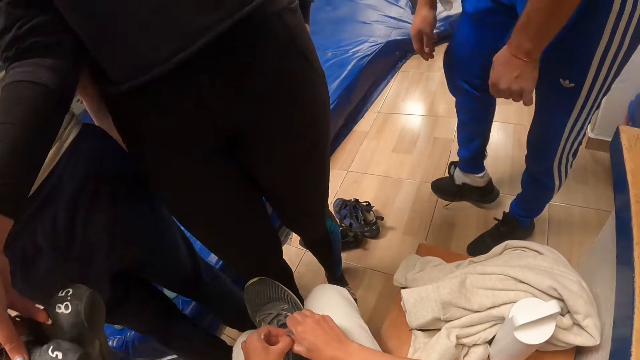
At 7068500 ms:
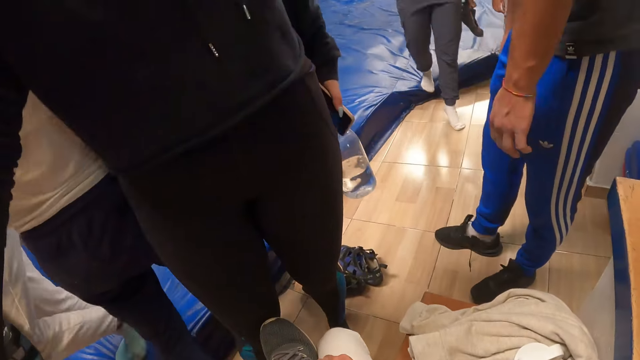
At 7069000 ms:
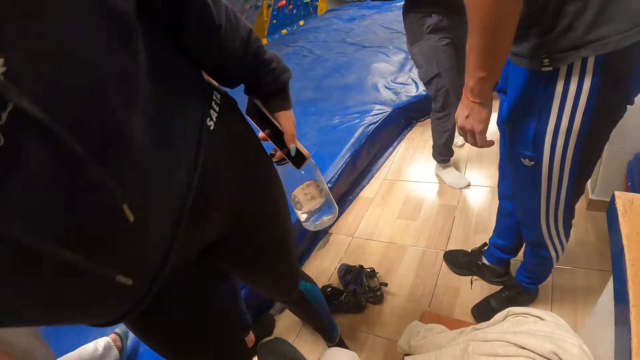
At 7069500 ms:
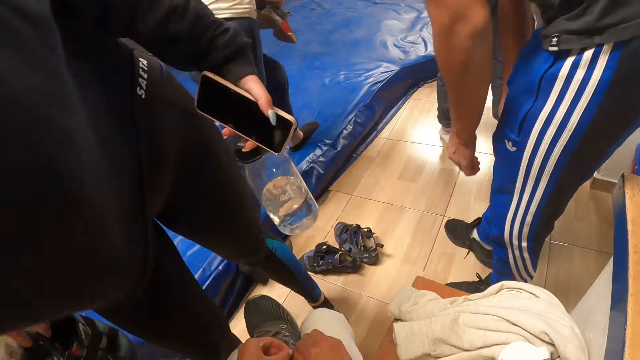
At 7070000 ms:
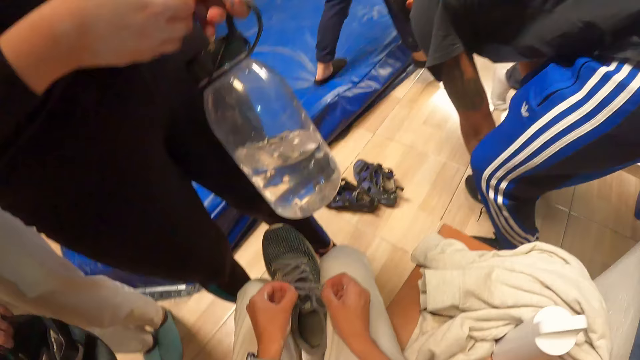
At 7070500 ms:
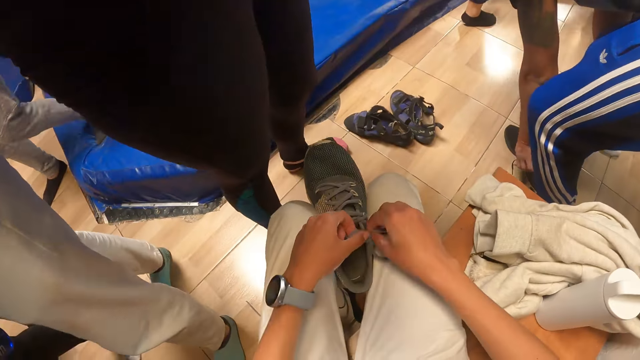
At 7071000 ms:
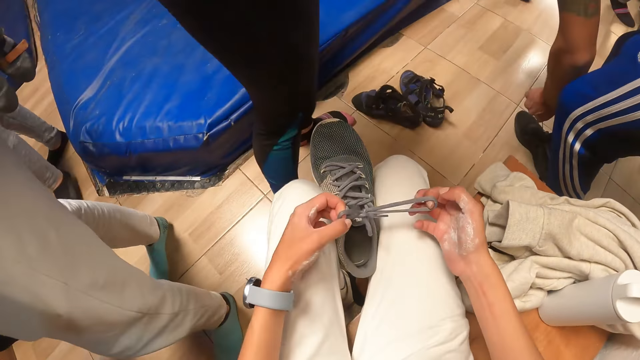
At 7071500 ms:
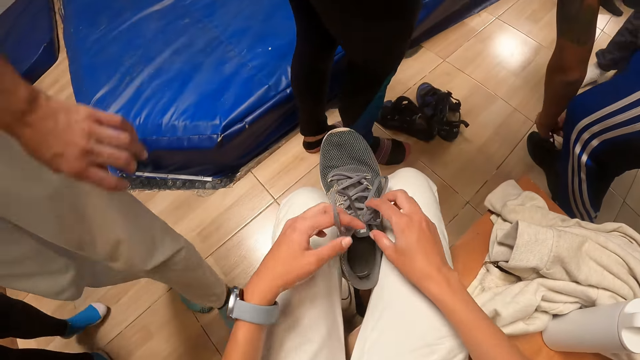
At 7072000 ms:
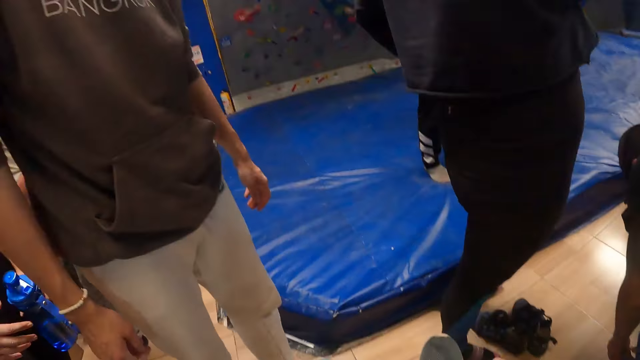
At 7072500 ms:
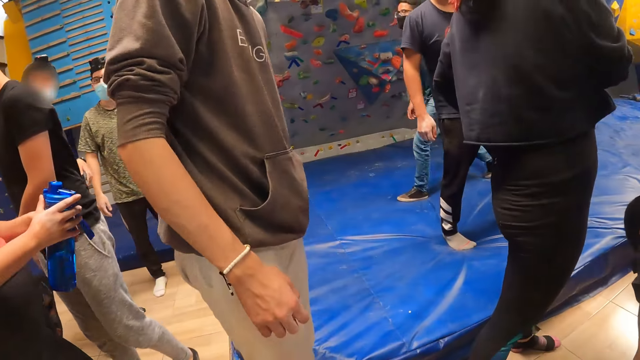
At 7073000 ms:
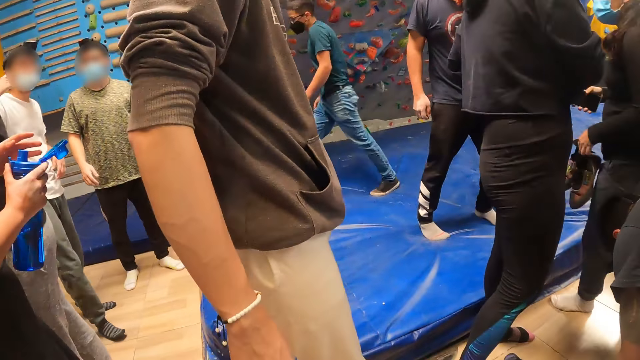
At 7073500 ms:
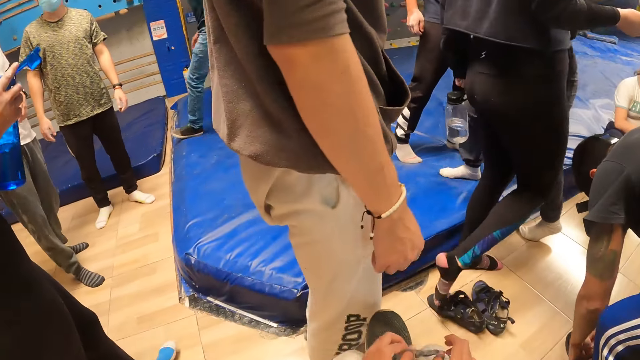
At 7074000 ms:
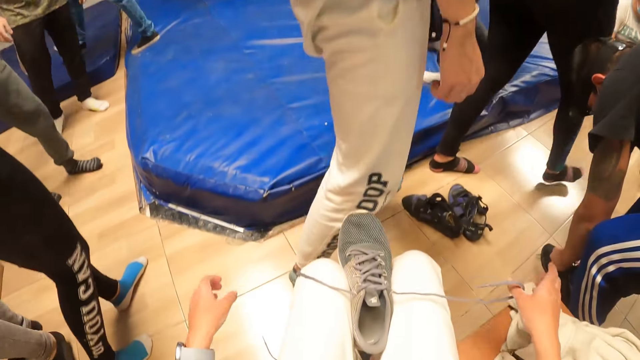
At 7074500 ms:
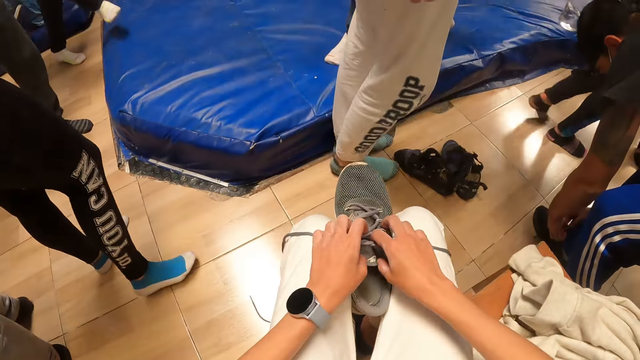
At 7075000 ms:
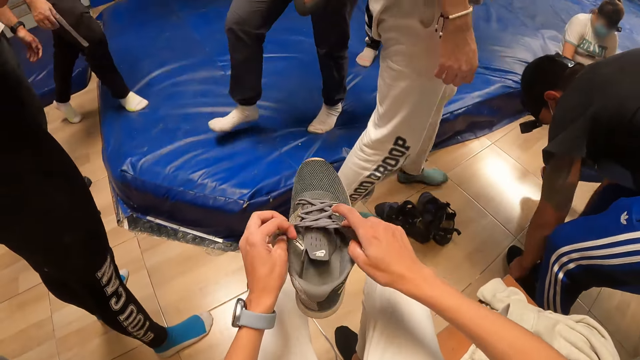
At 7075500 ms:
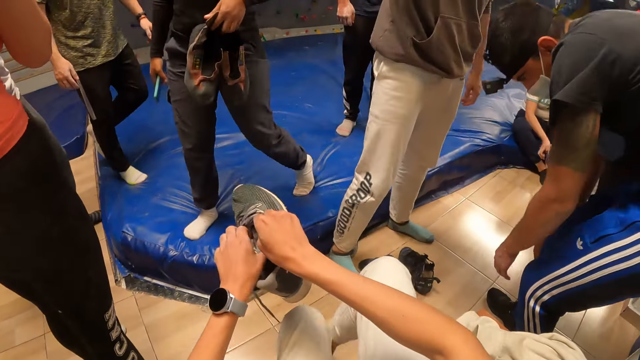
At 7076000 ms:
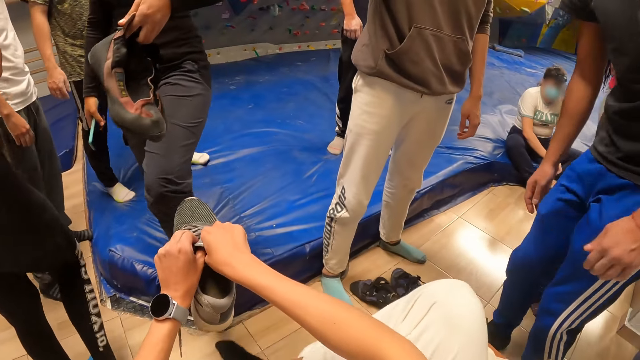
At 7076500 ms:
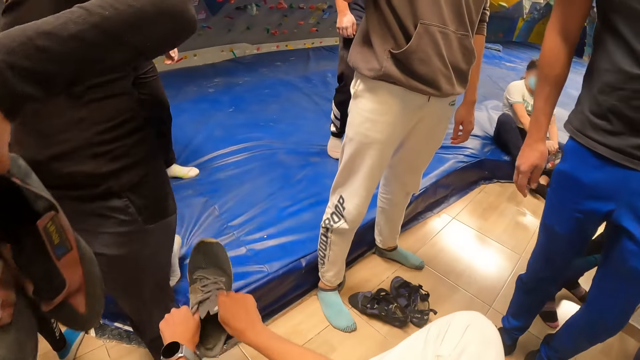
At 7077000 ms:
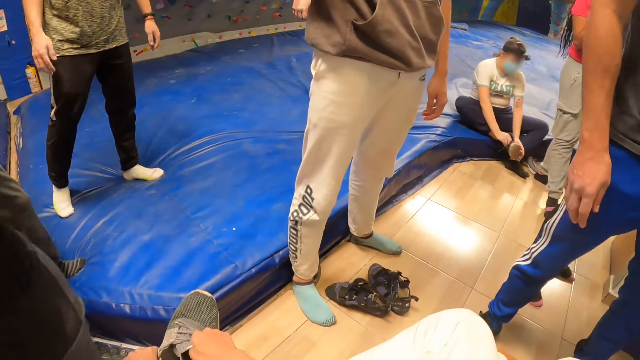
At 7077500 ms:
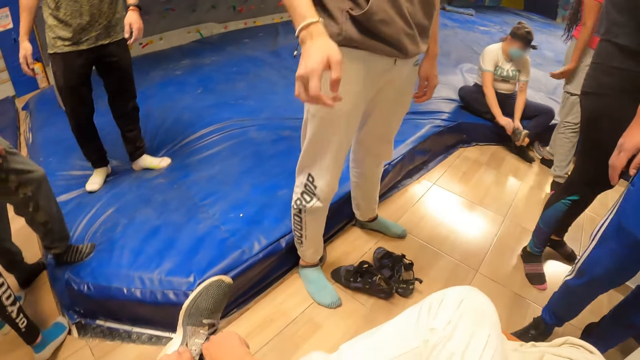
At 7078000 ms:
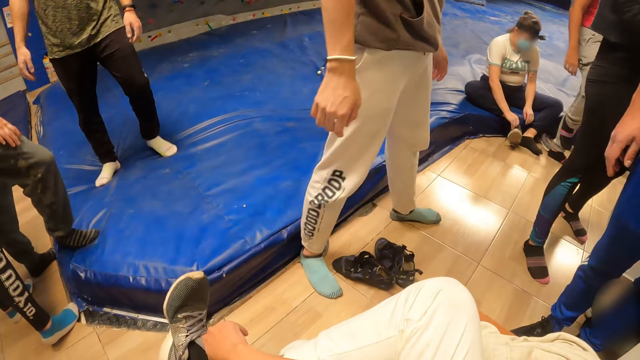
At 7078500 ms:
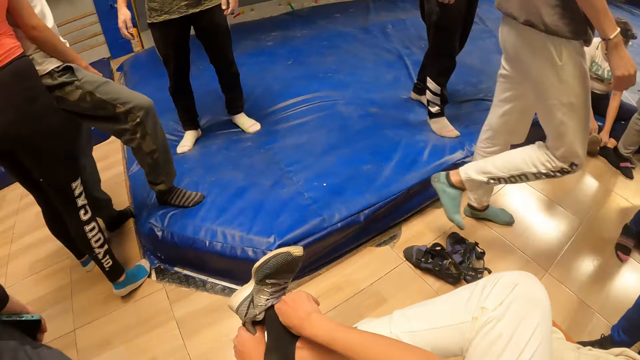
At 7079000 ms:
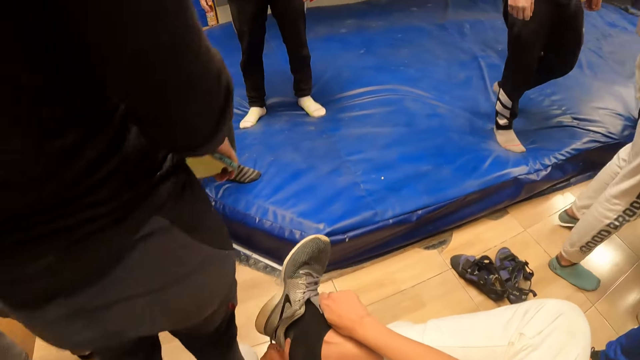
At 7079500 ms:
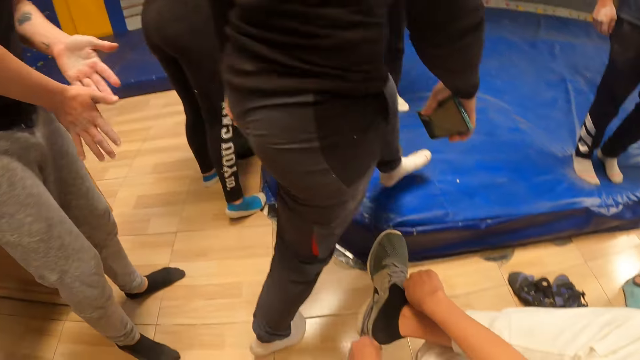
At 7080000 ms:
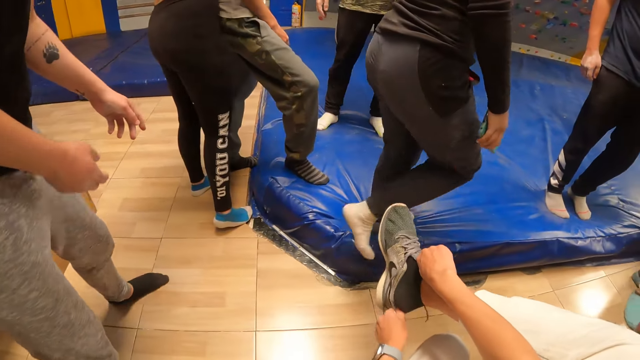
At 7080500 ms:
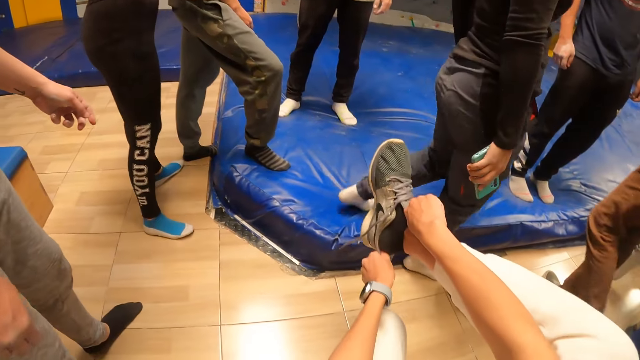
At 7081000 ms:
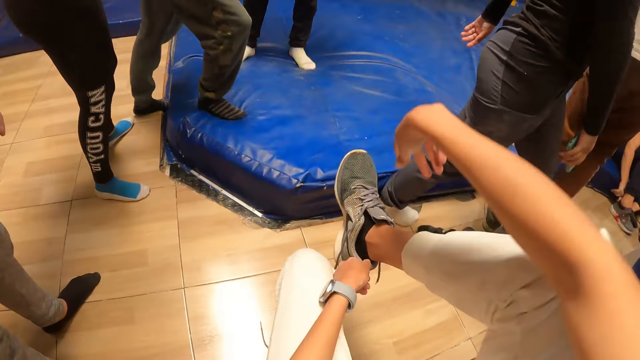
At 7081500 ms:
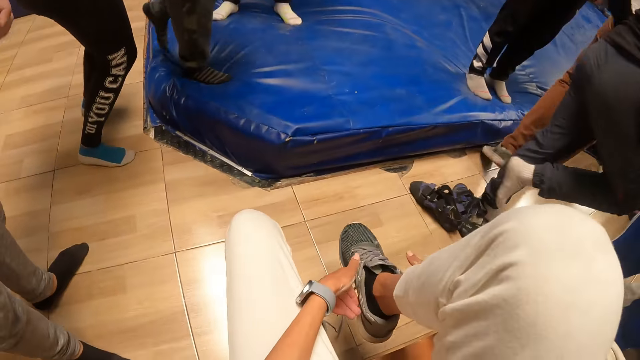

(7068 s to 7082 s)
The man ties the black shoe lace on his right leg with both hands. The camera wearer wears the grey shoe in both hands on his right leg.

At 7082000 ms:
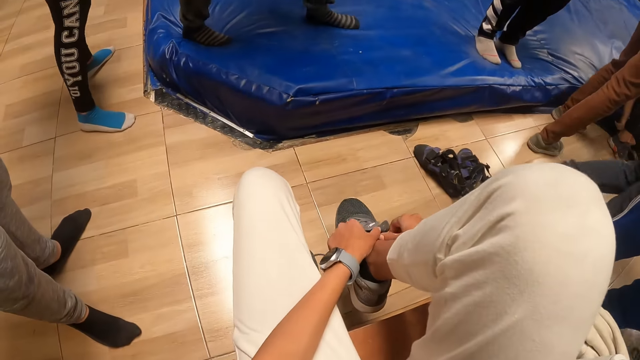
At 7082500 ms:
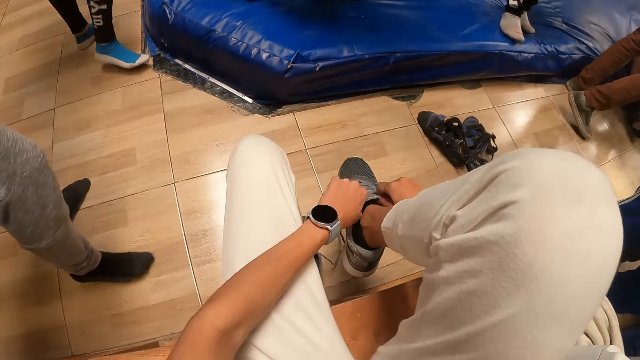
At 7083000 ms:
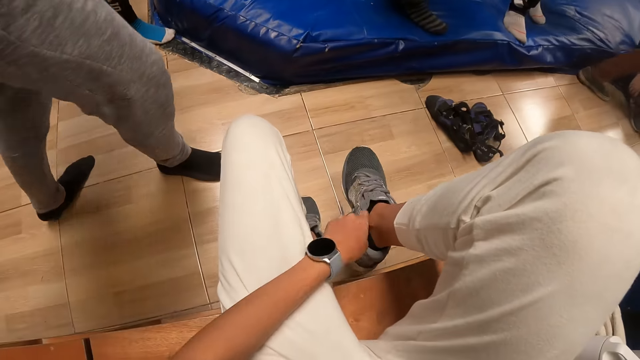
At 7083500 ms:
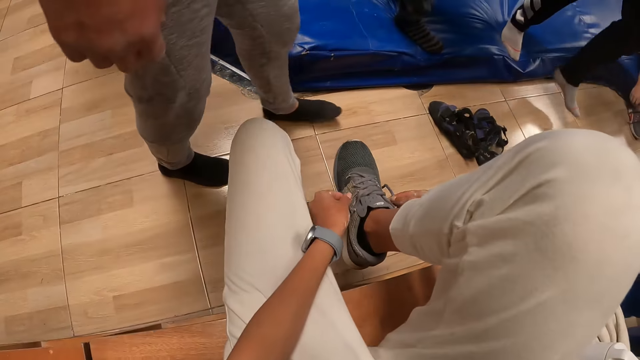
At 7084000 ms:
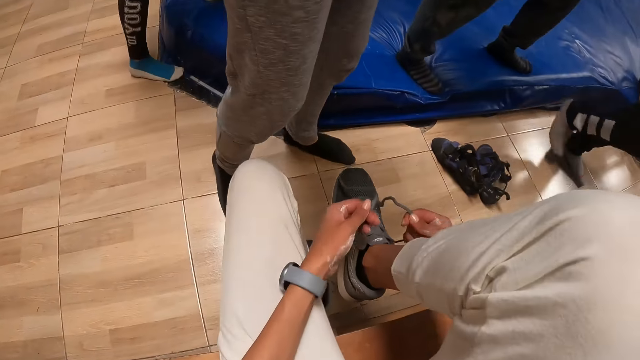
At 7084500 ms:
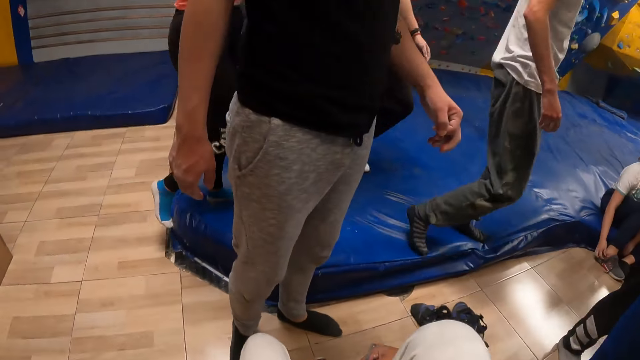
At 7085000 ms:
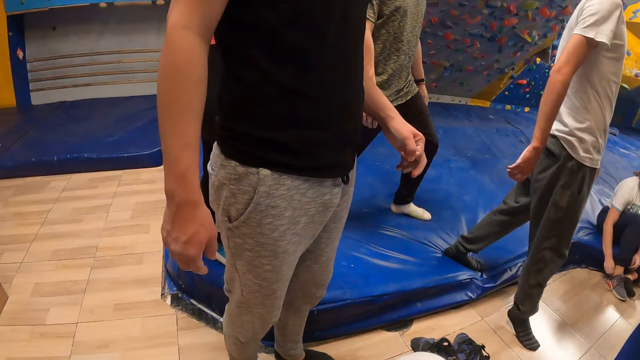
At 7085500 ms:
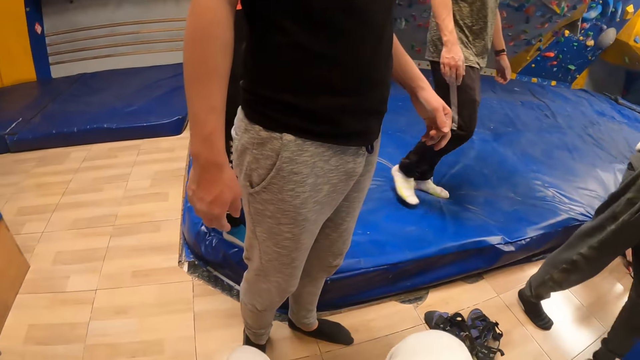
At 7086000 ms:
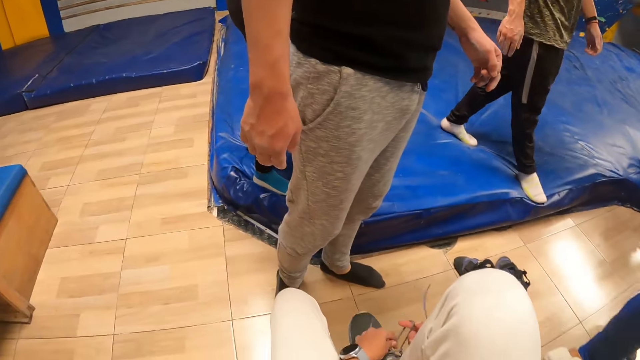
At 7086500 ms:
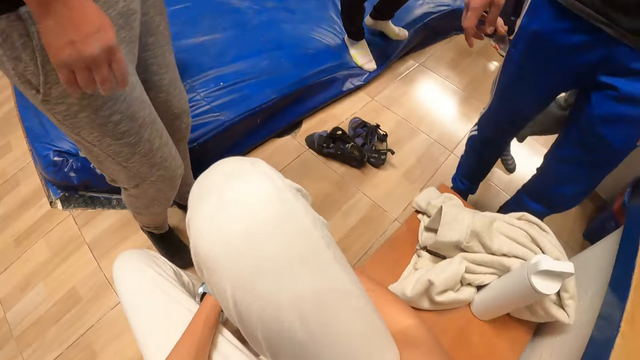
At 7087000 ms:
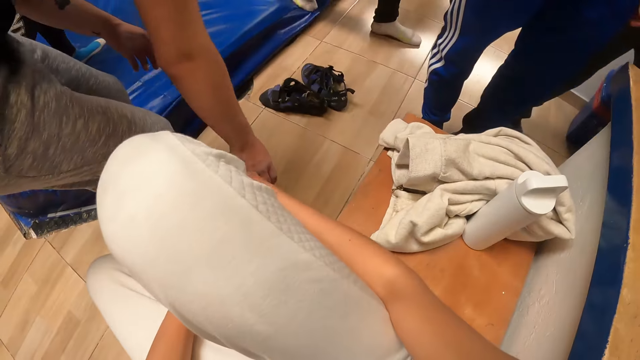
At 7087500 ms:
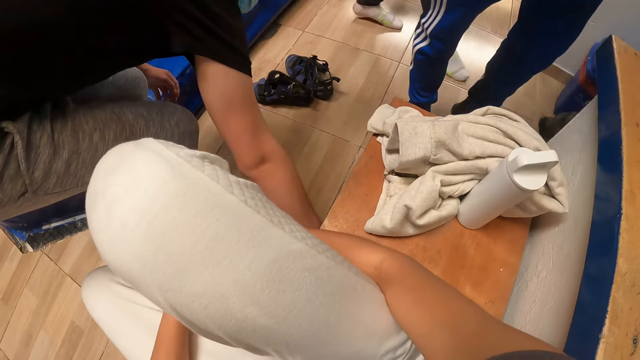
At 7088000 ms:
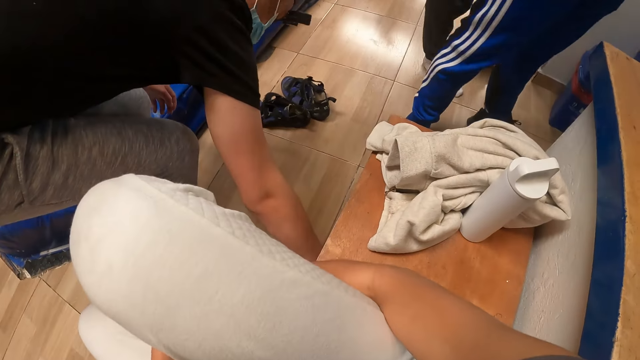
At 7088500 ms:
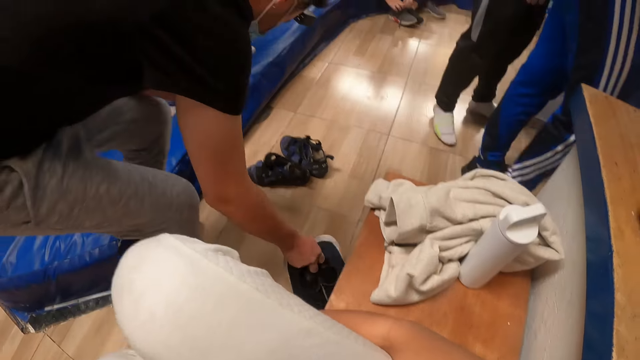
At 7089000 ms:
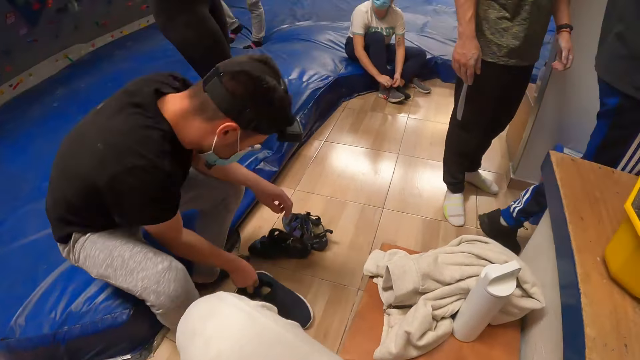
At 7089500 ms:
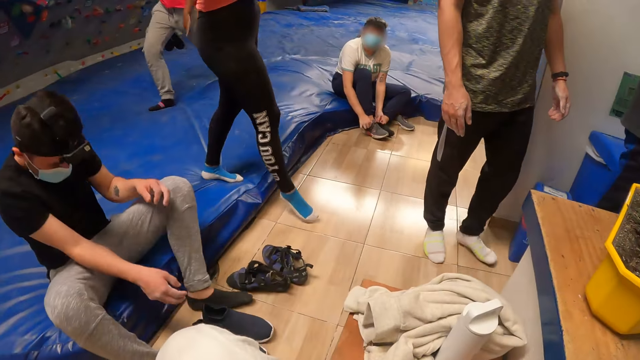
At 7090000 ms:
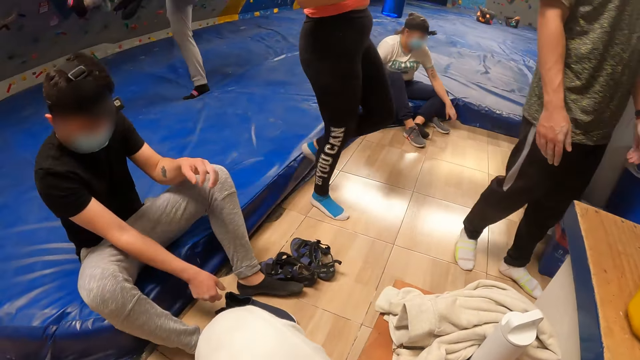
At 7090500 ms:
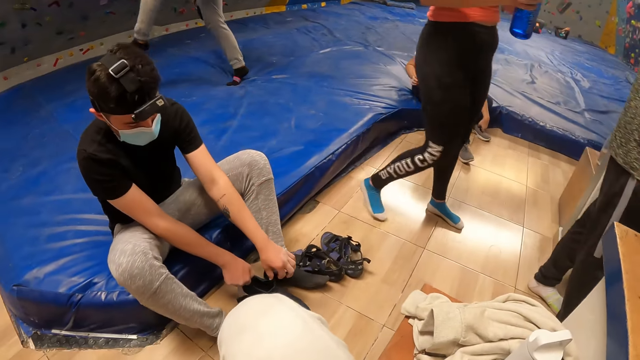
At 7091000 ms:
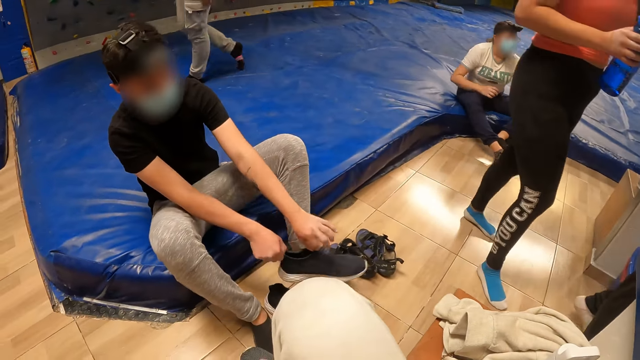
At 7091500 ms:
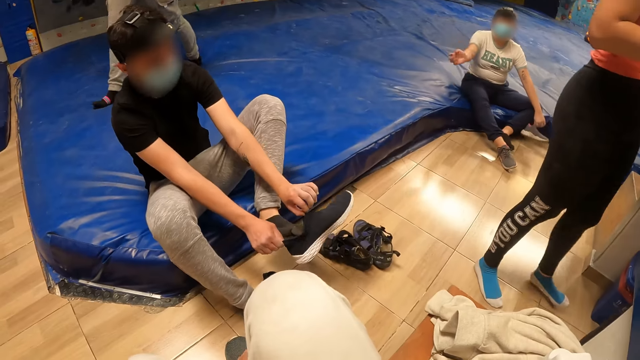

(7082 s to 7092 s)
The camera wearer ties the grey shoe lace on his right leg with both hands. Another man picks a black shoe from the shelf with his right hand. The man sits on the bouldering bed and wears the black shoe in both hands on his left leg.
